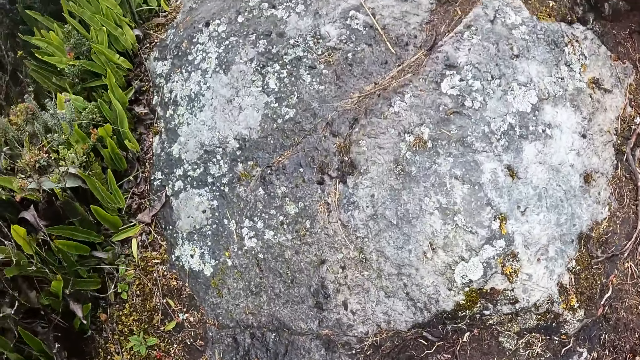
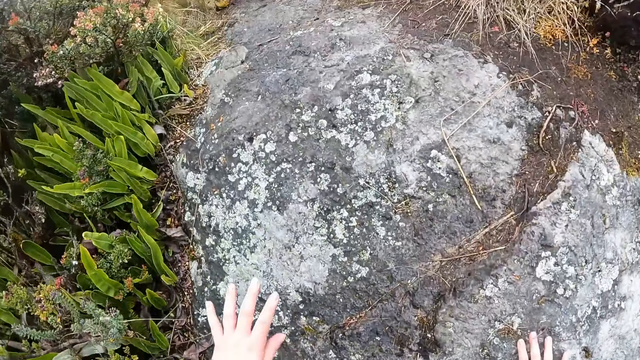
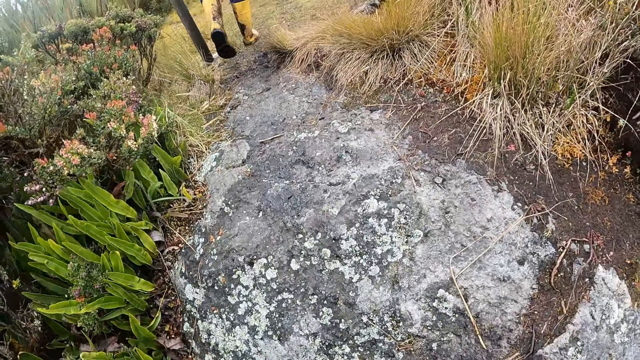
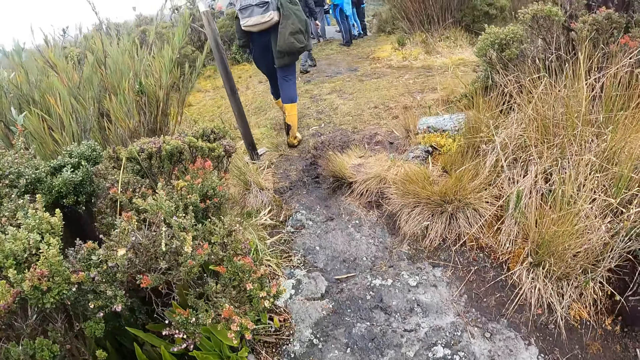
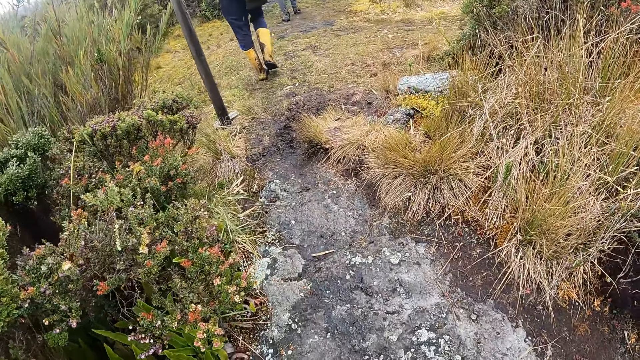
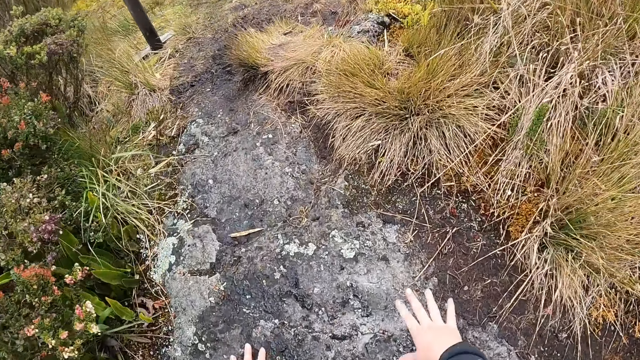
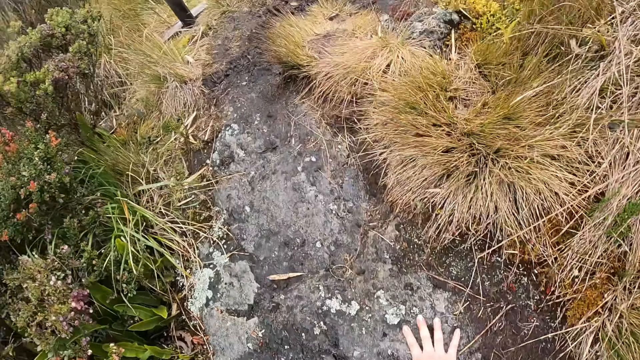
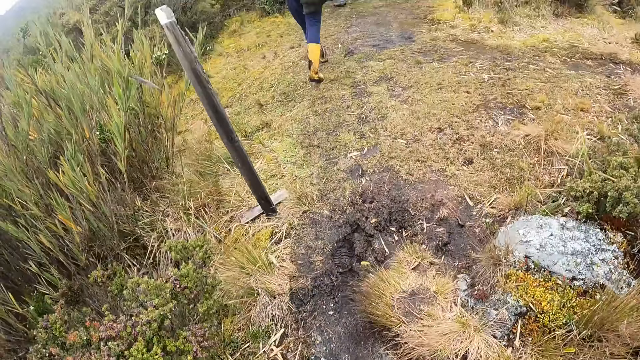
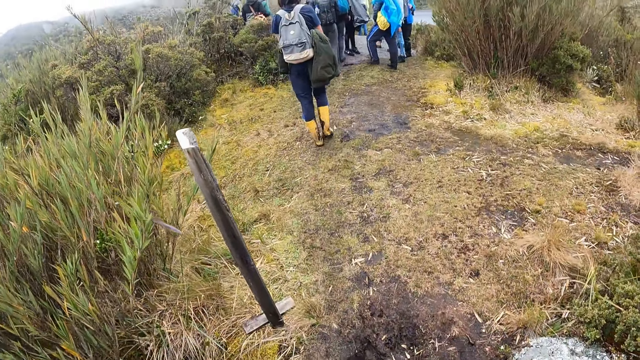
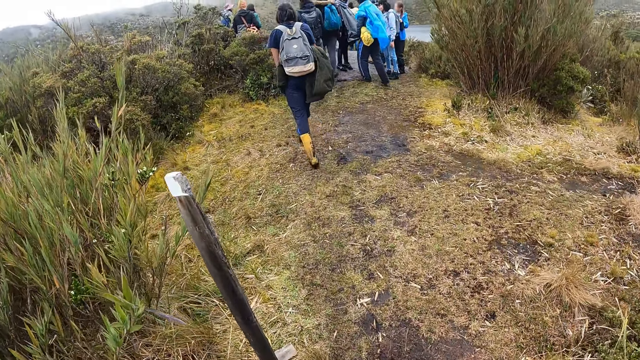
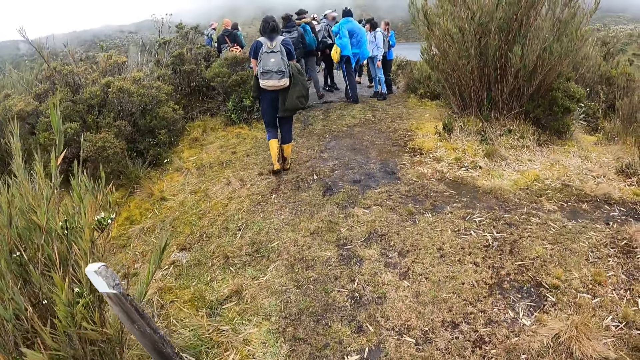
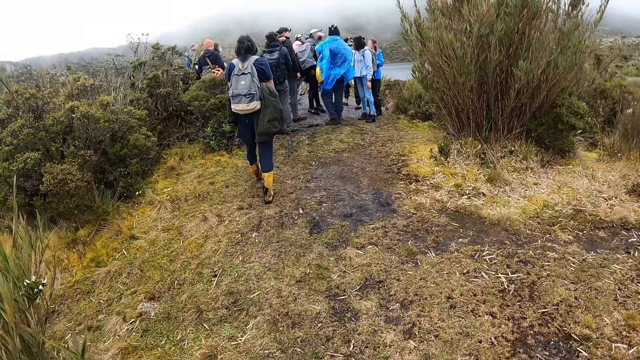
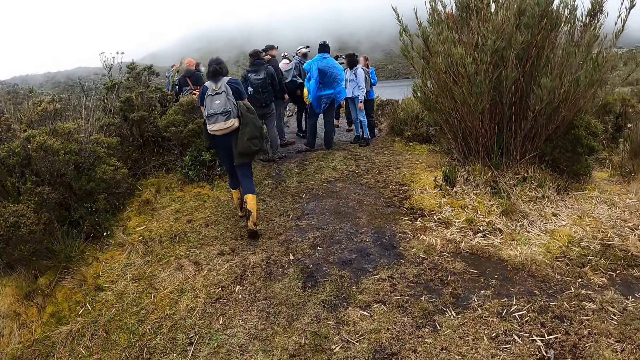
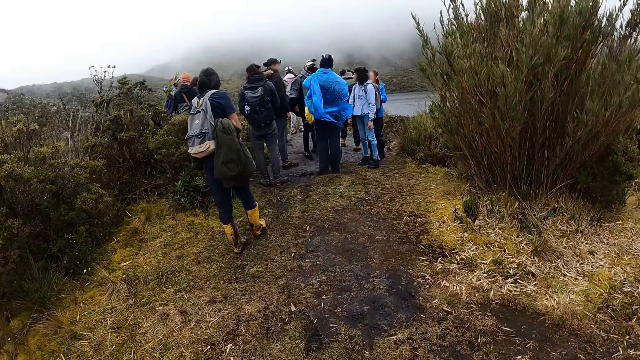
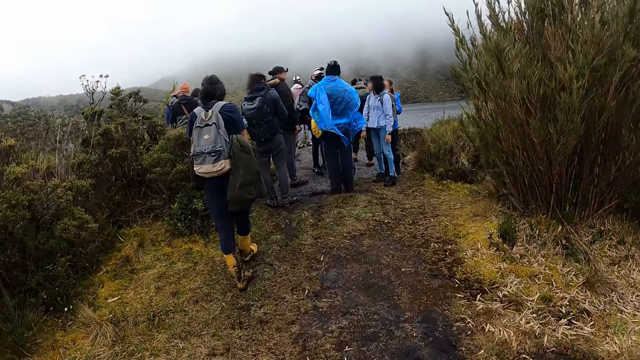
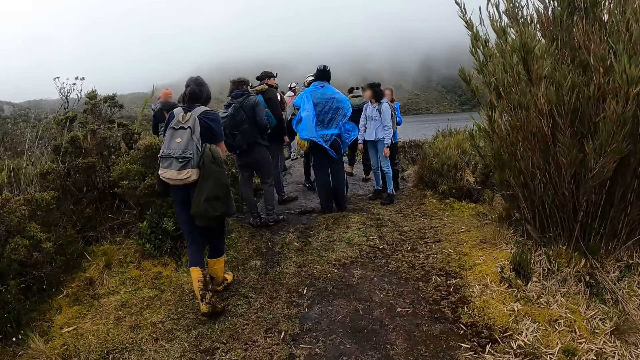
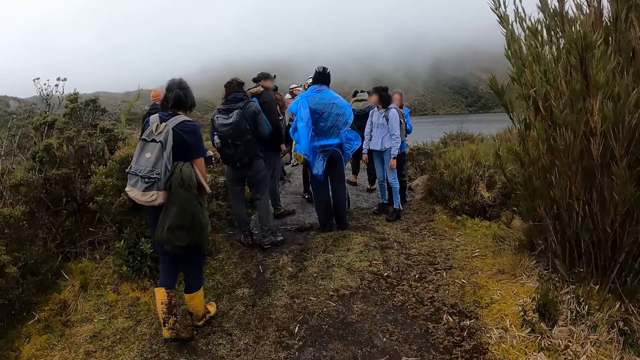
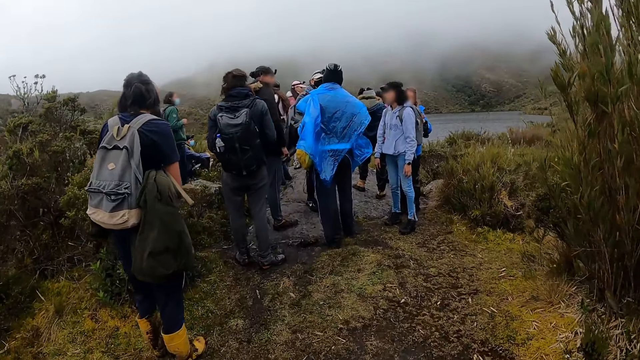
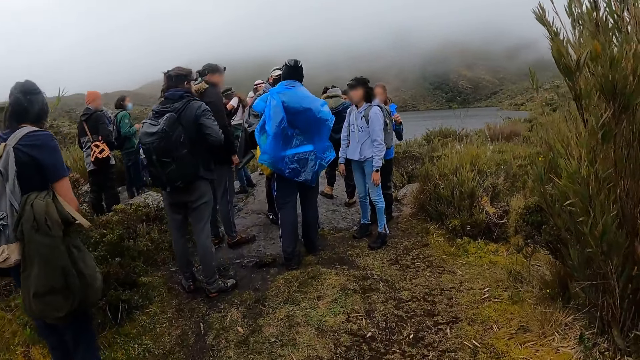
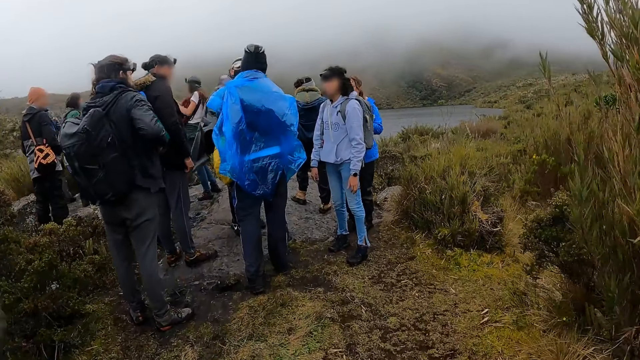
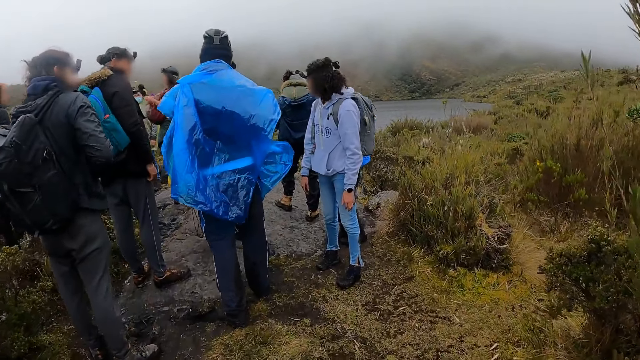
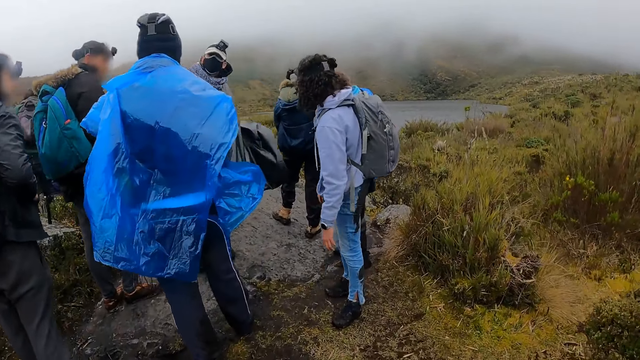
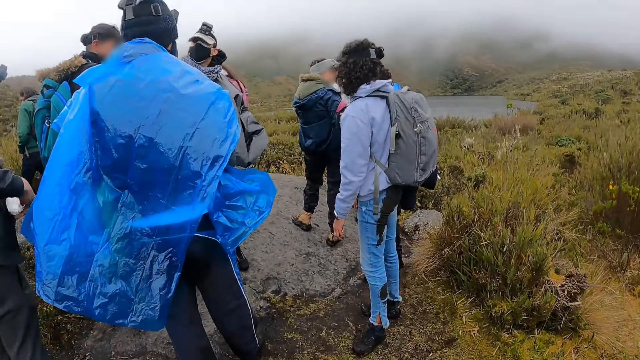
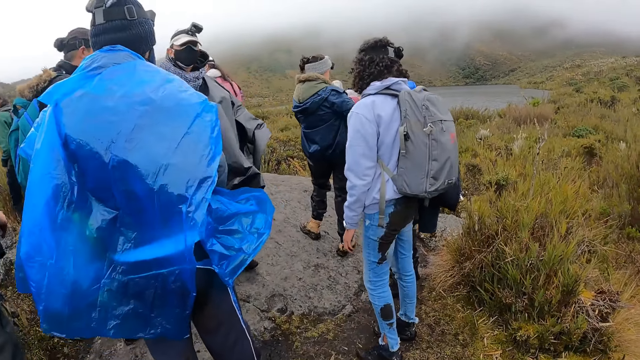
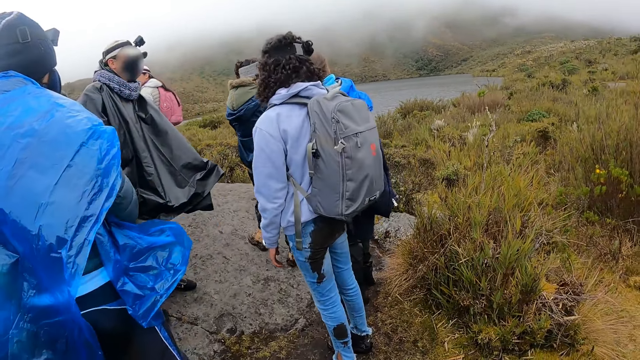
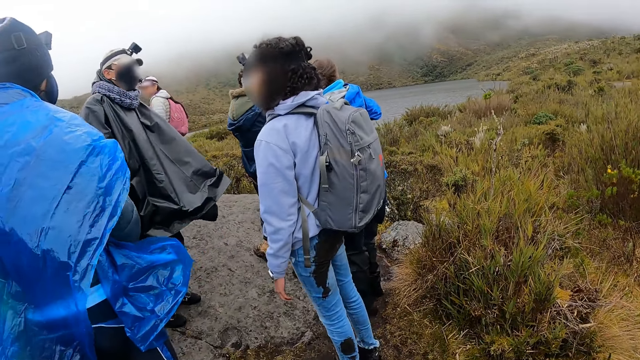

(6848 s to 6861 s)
The camera wearer touches the hill with her right hand. She walks towards the group of people.

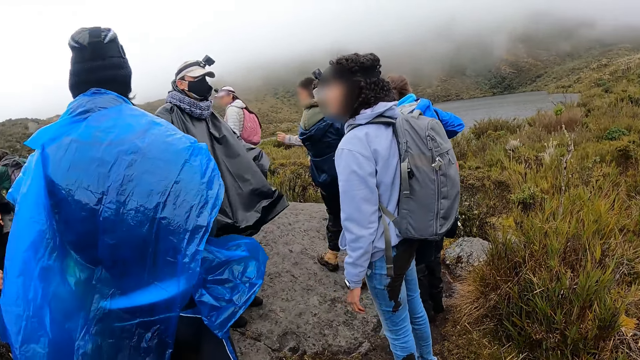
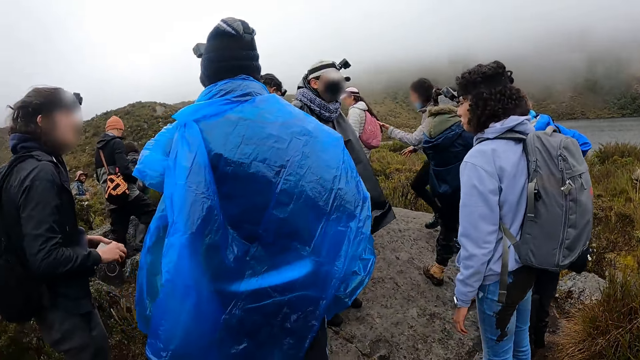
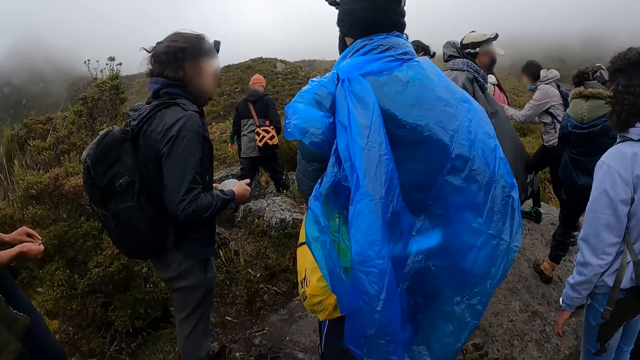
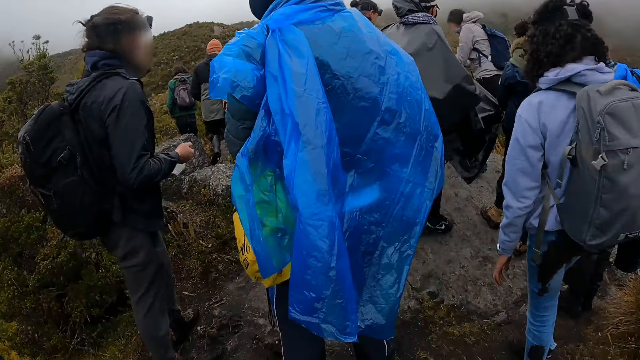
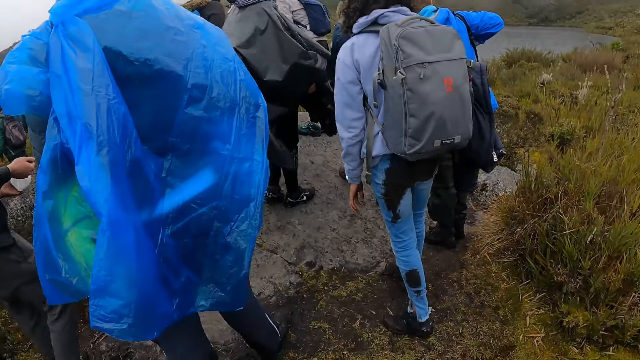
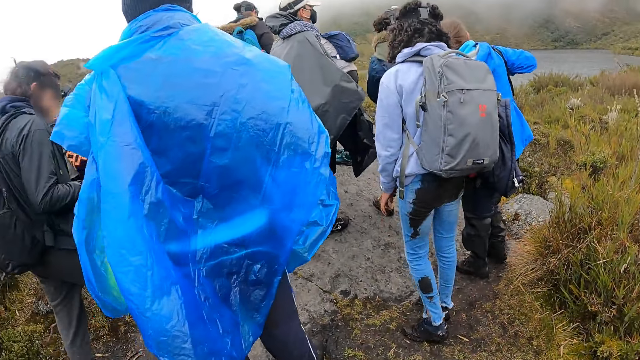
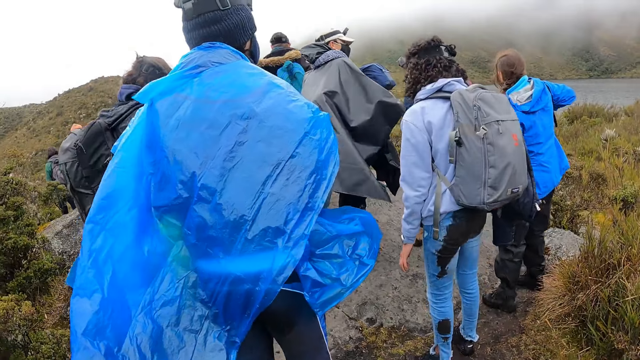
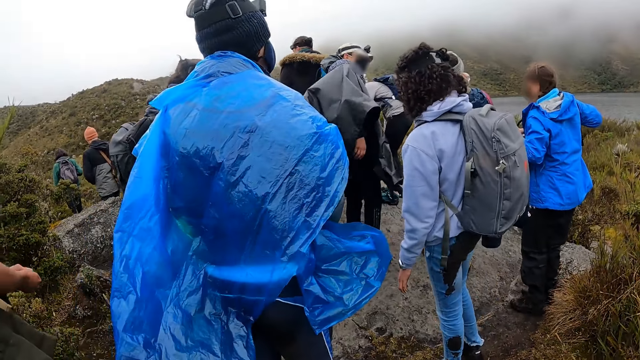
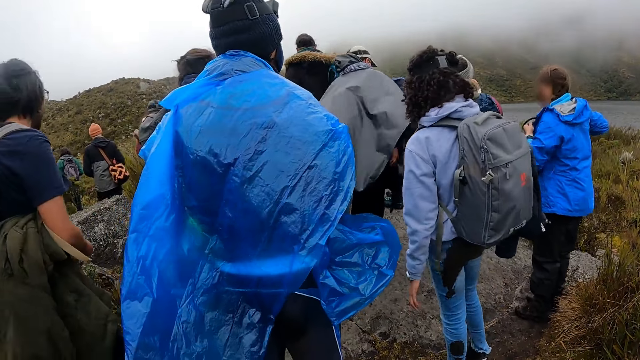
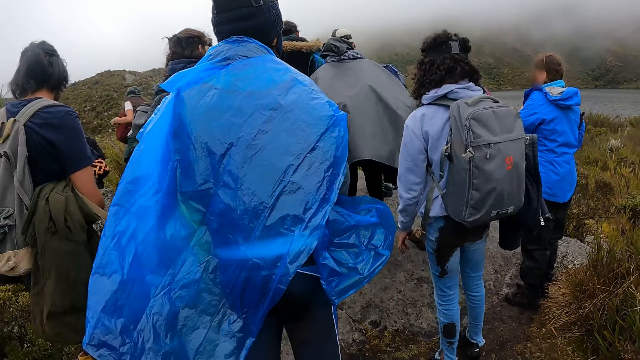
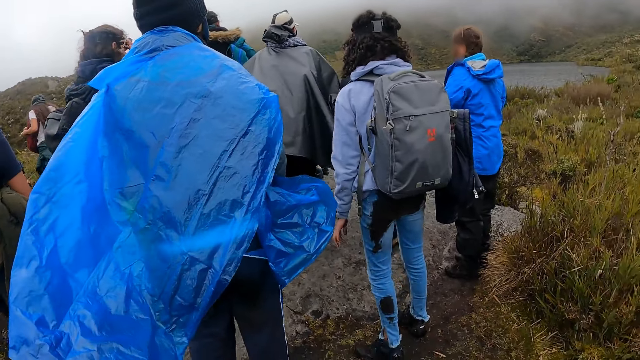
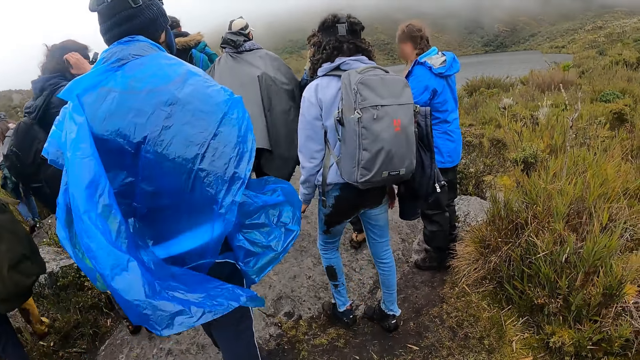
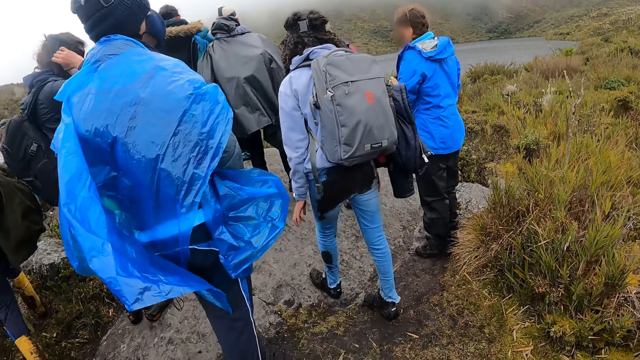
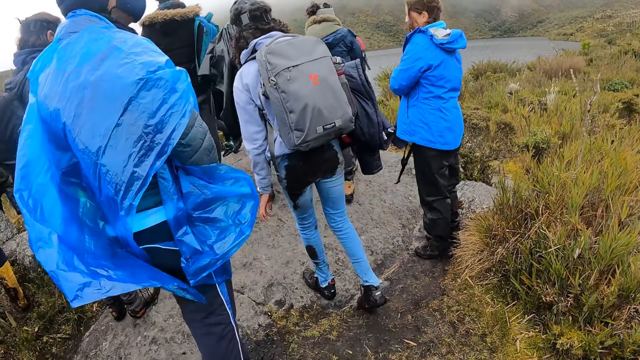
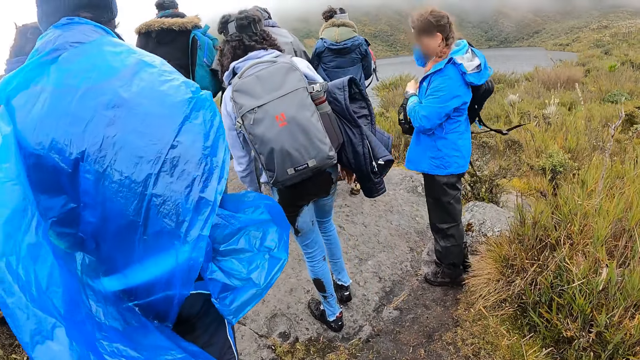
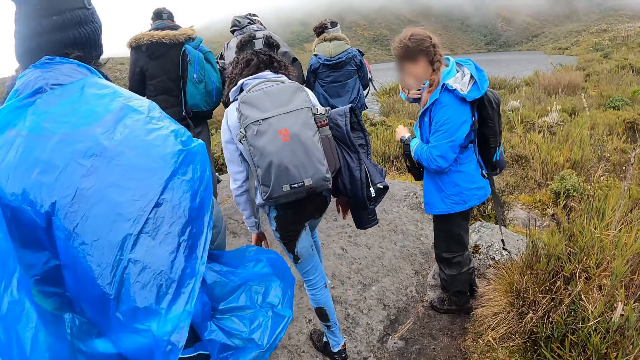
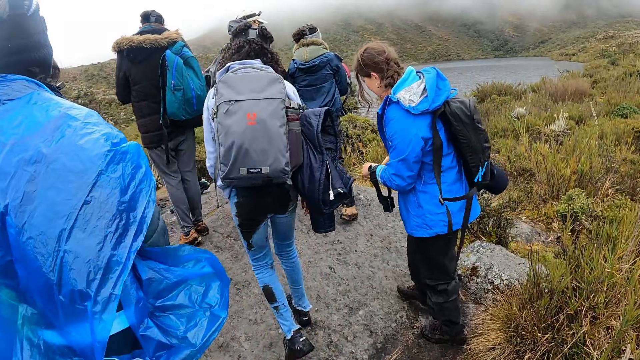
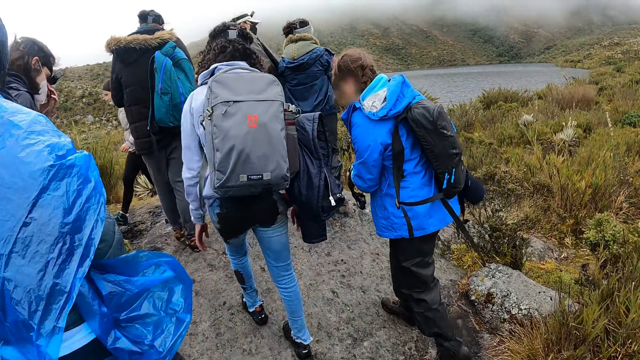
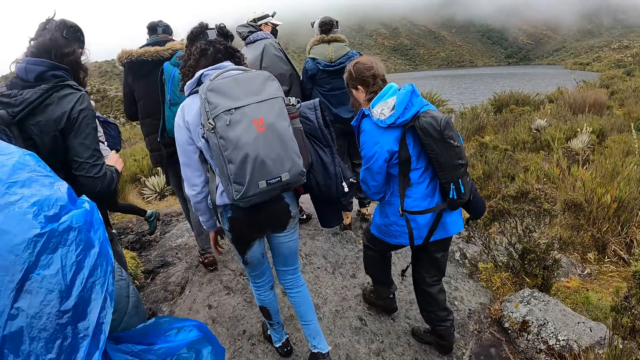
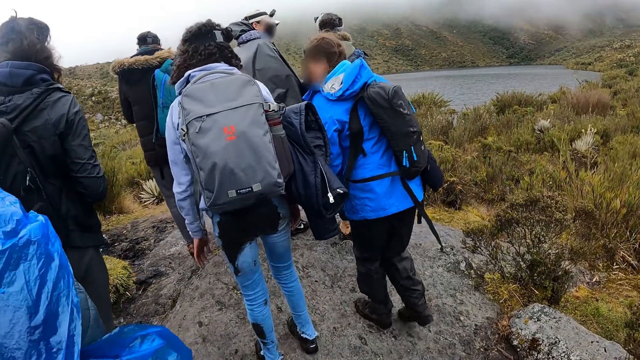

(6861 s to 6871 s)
The camera wearer looks around.
